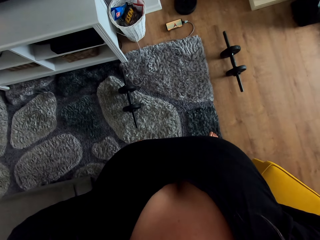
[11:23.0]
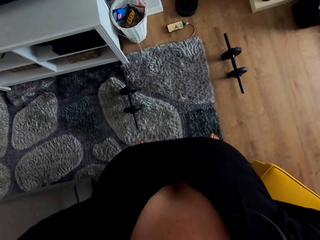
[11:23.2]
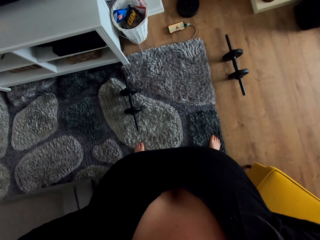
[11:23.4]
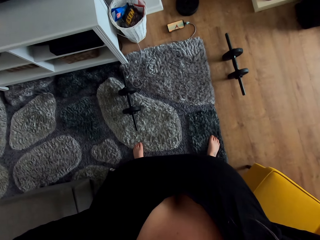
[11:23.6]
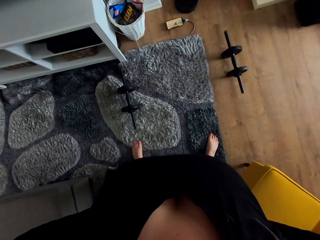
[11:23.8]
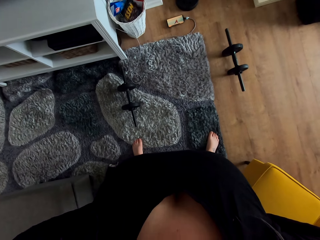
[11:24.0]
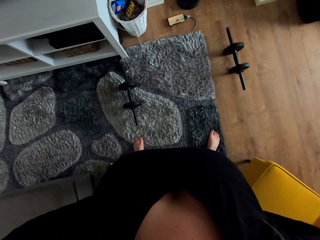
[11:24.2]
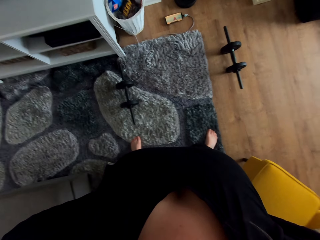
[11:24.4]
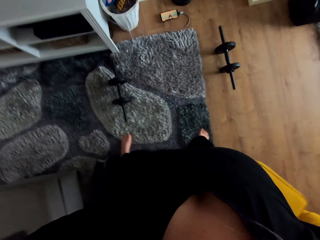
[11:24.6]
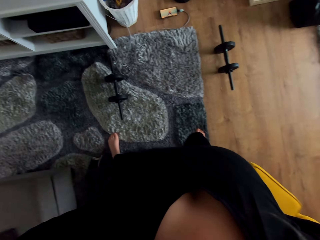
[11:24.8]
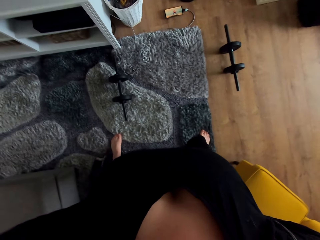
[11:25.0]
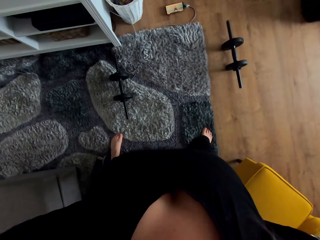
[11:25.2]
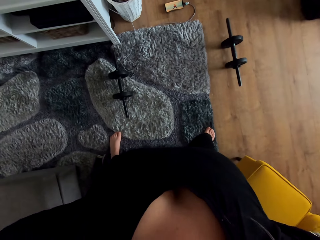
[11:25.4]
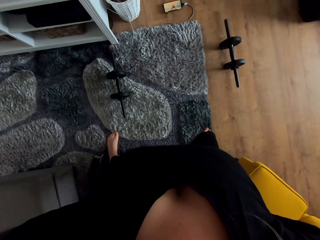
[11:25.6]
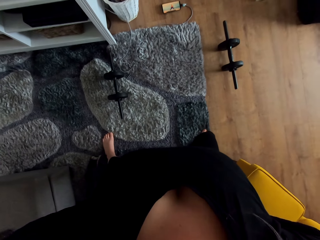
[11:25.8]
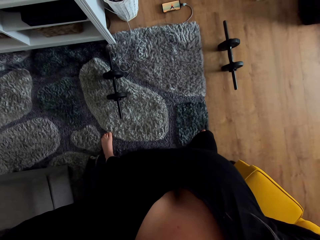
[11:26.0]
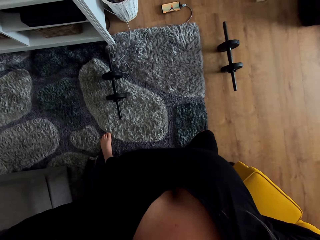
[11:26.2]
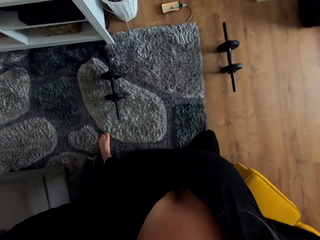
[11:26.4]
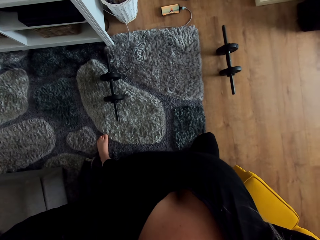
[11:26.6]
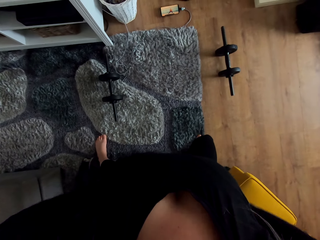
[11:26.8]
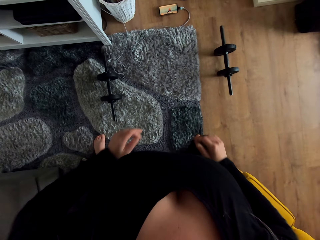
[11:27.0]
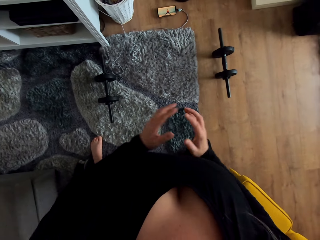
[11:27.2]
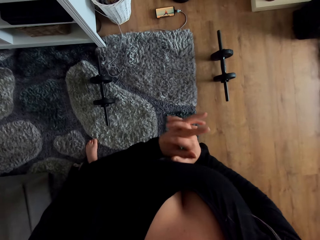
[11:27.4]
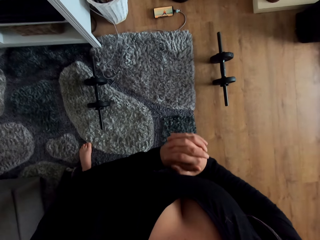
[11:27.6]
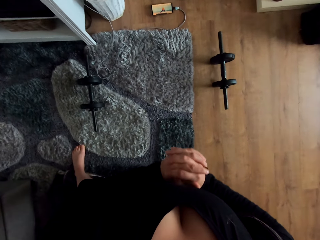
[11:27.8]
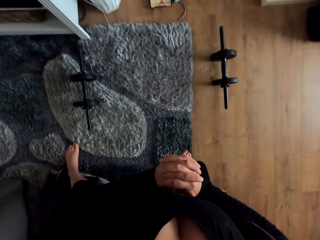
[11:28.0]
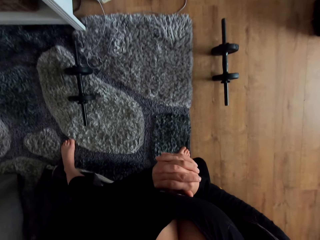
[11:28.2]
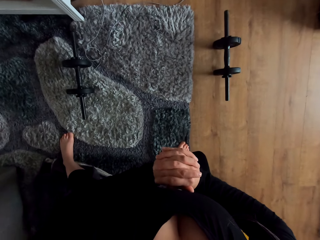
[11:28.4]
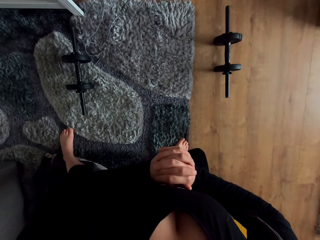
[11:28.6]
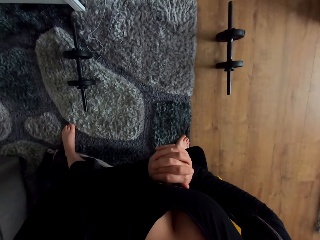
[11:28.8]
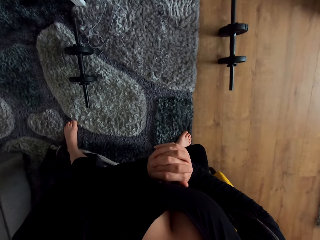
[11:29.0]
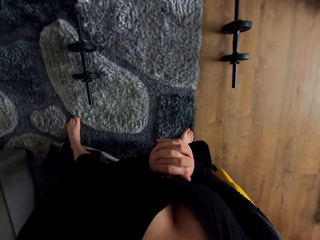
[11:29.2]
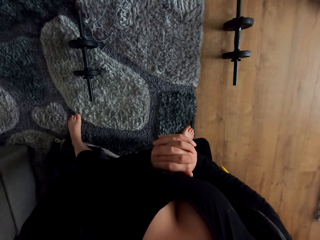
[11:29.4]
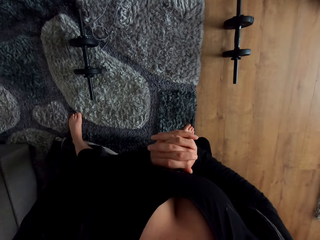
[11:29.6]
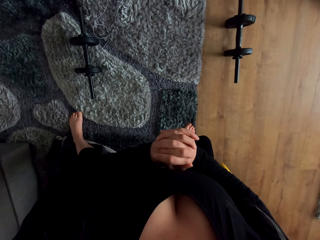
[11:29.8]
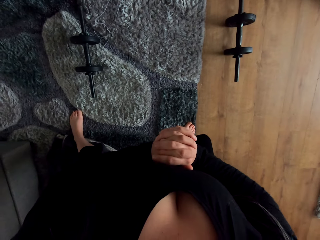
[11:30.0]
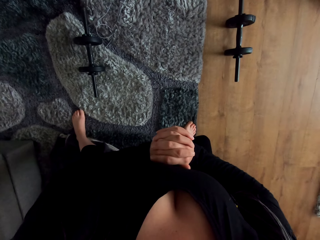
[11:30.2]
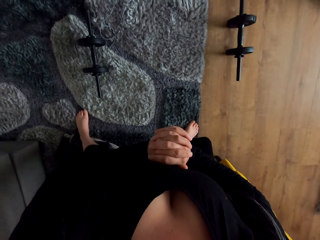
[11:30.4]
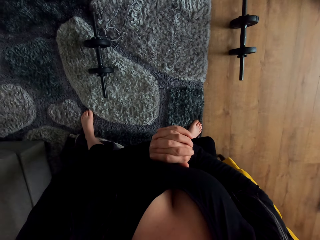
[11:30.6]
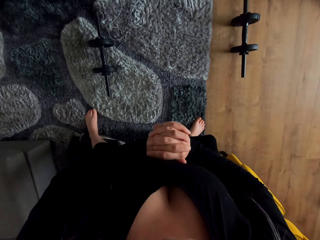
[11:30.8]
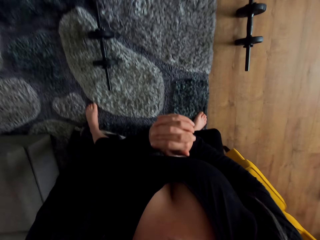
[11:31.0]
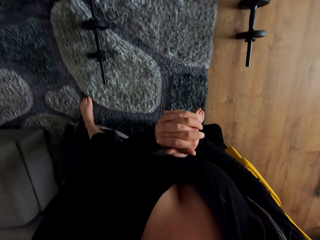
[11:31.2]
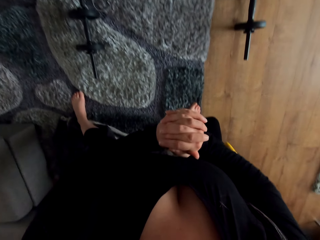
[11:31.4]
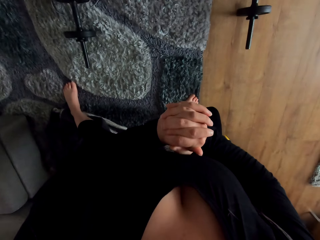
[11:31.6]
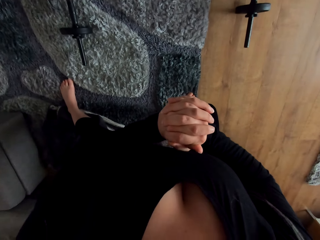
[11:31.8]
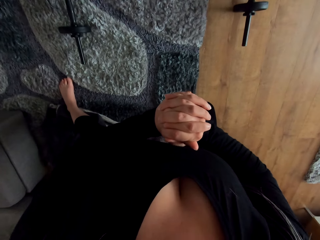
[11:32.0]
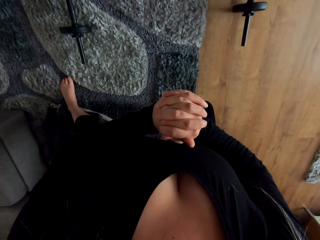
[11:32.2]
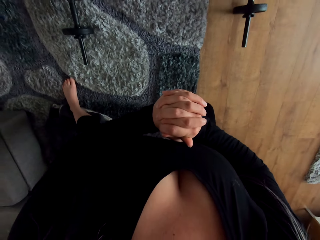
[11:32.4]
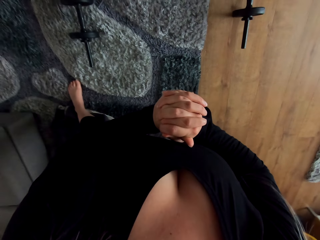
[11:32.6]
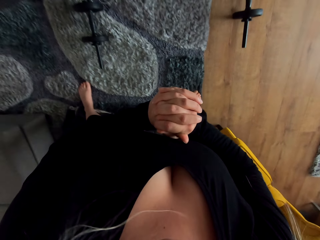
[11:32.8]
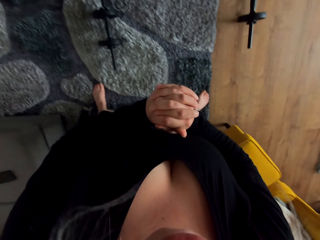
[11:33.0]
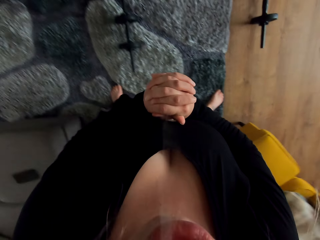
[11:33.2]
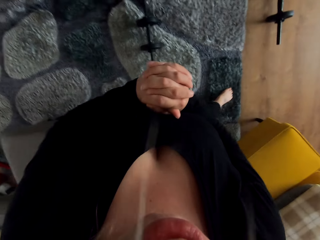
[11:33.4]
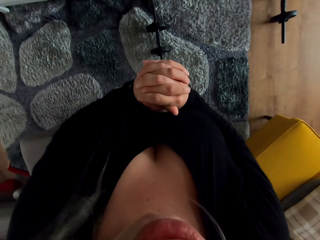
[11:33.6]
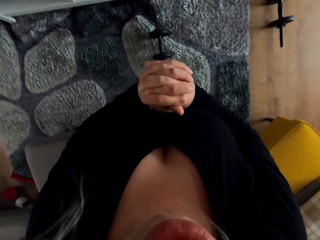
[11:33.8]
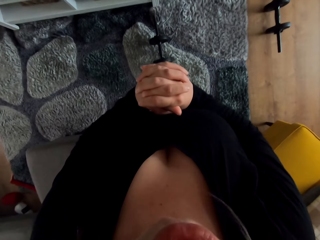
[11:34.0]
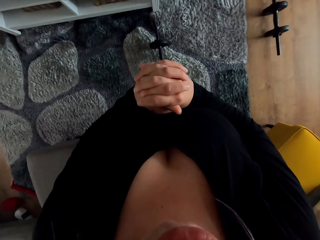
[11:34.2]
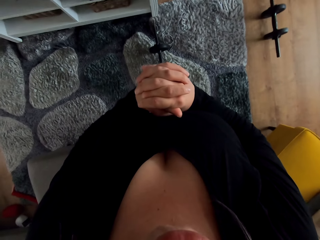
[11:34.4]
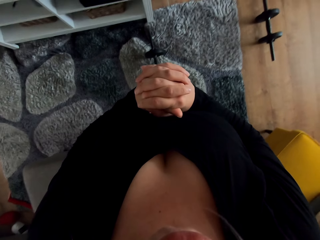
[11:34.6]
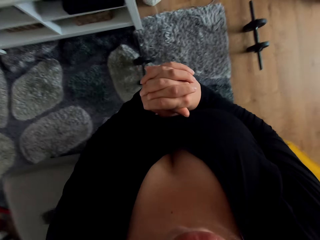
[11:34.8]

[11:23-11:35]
The camera wearer holds her hands together. She exercises in the room.

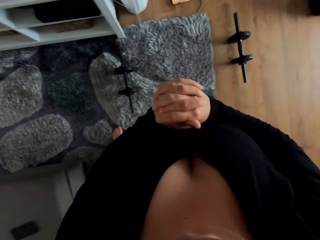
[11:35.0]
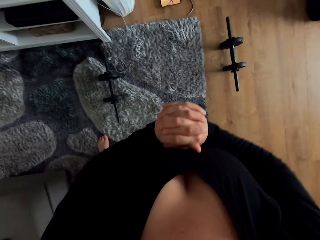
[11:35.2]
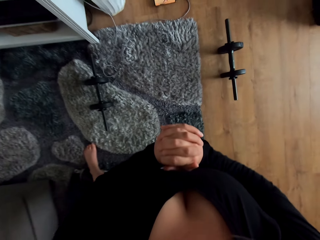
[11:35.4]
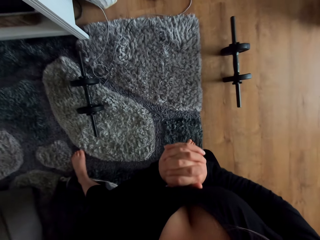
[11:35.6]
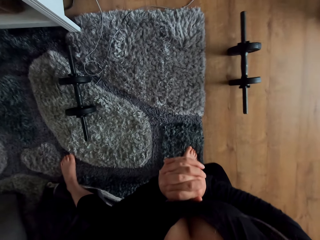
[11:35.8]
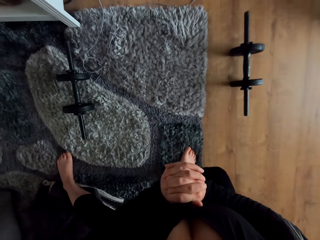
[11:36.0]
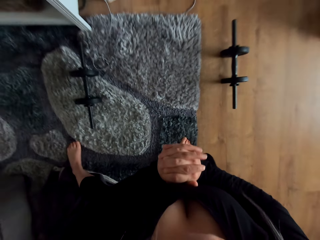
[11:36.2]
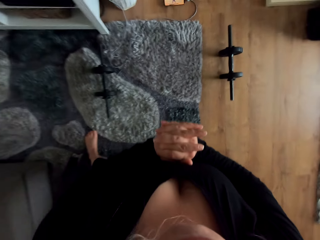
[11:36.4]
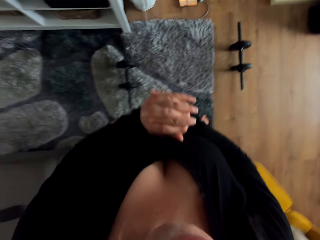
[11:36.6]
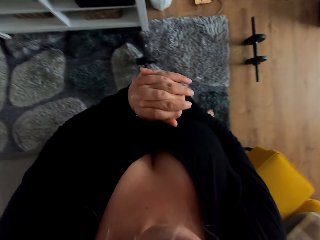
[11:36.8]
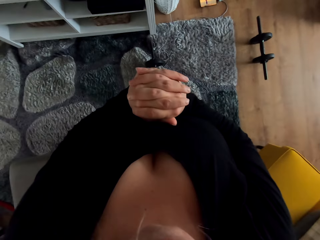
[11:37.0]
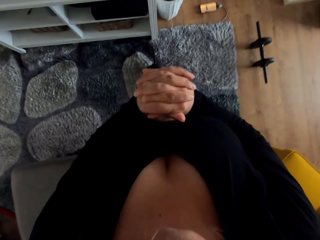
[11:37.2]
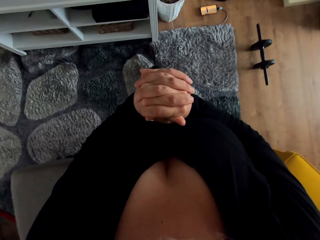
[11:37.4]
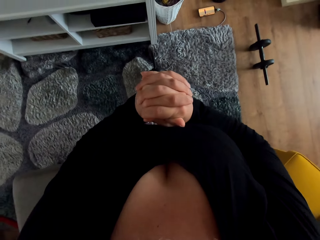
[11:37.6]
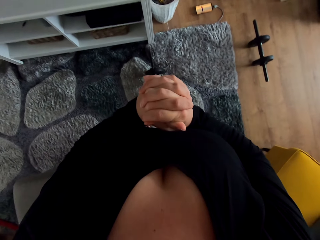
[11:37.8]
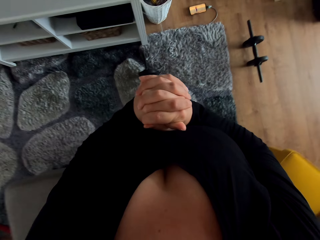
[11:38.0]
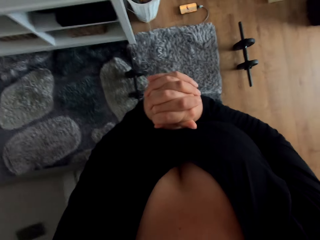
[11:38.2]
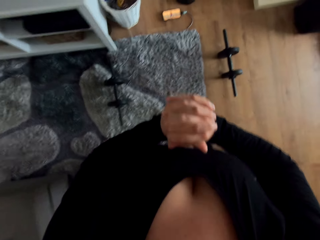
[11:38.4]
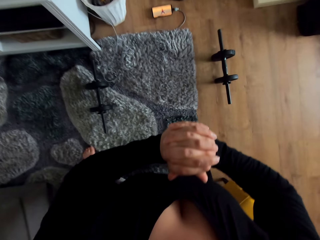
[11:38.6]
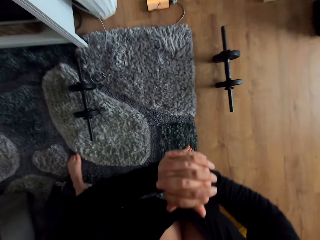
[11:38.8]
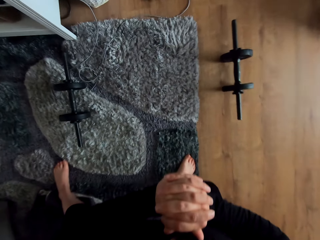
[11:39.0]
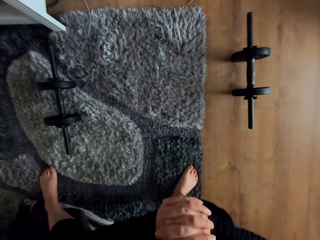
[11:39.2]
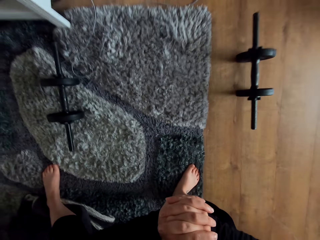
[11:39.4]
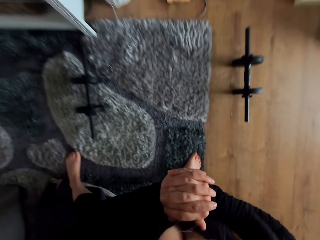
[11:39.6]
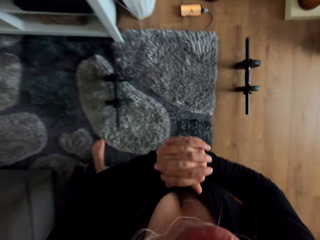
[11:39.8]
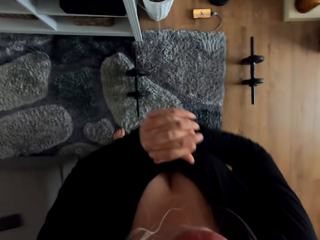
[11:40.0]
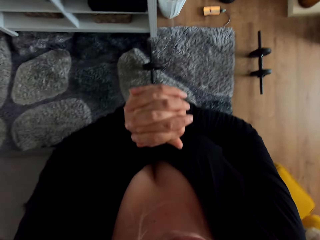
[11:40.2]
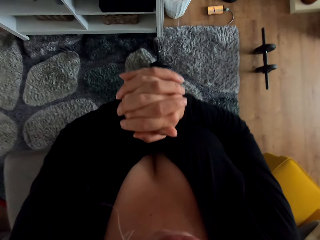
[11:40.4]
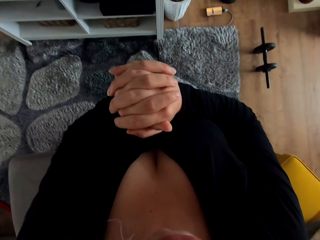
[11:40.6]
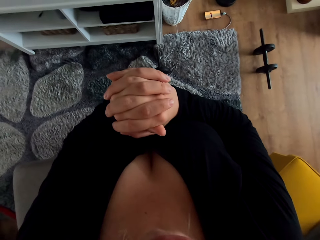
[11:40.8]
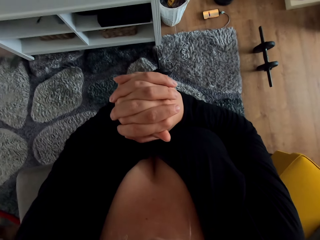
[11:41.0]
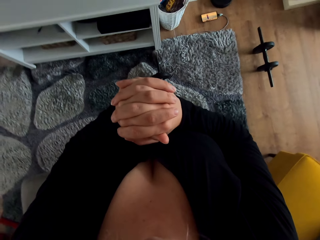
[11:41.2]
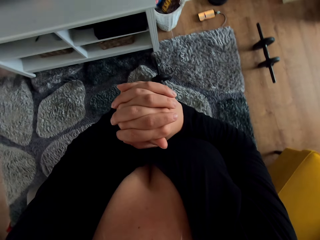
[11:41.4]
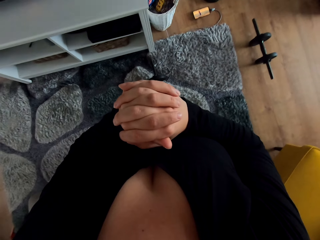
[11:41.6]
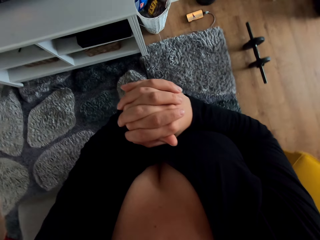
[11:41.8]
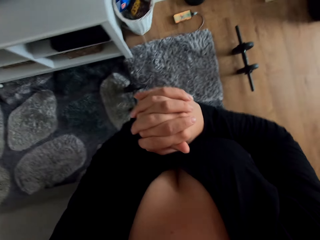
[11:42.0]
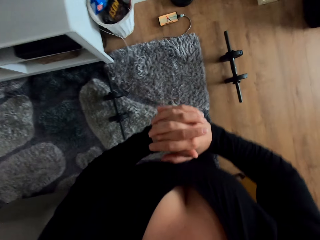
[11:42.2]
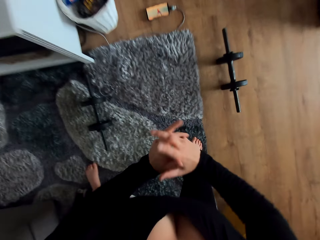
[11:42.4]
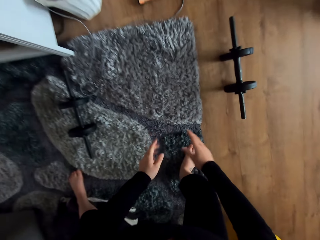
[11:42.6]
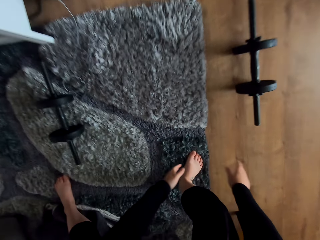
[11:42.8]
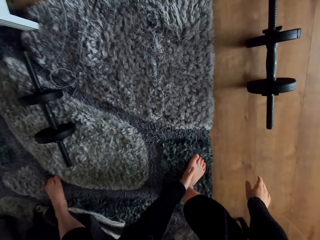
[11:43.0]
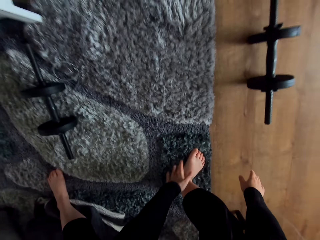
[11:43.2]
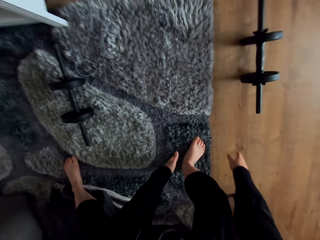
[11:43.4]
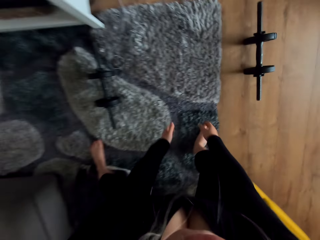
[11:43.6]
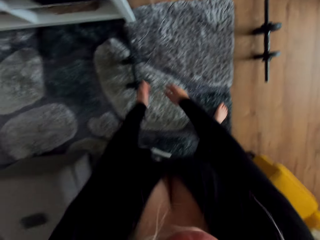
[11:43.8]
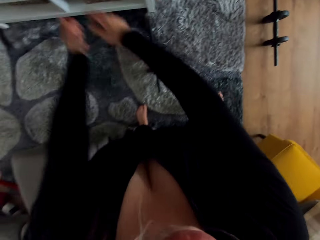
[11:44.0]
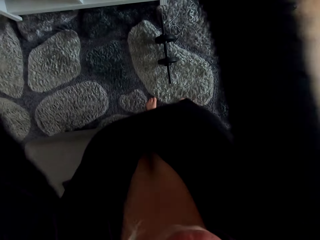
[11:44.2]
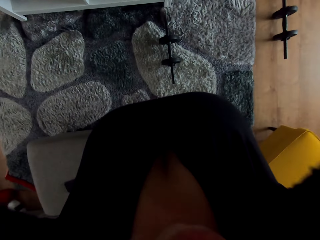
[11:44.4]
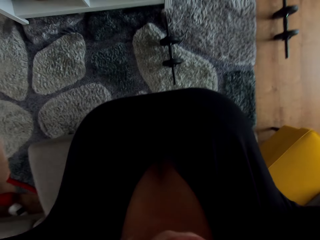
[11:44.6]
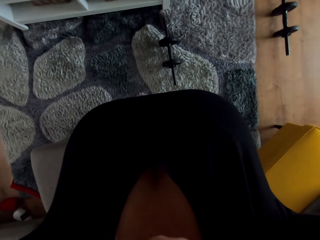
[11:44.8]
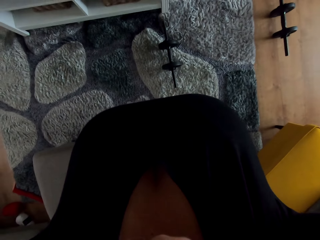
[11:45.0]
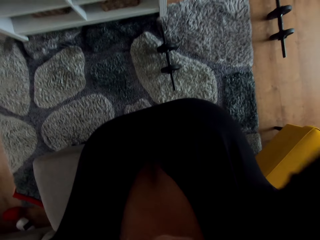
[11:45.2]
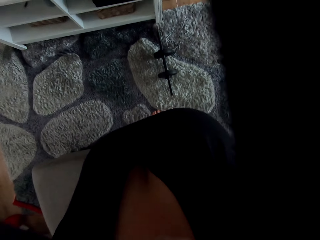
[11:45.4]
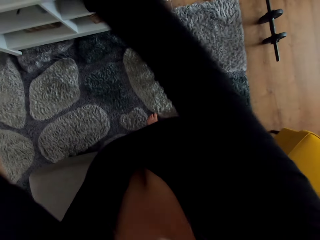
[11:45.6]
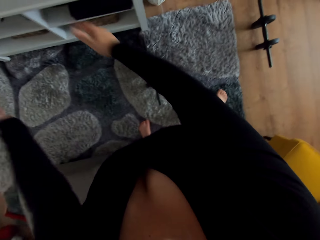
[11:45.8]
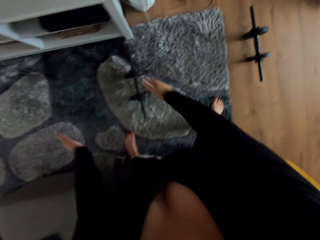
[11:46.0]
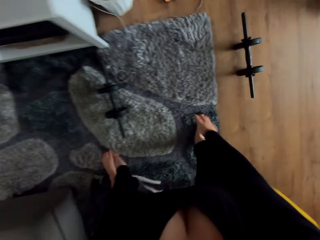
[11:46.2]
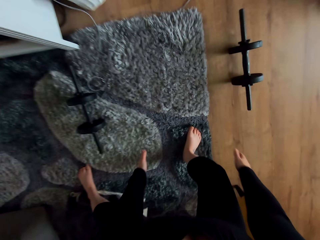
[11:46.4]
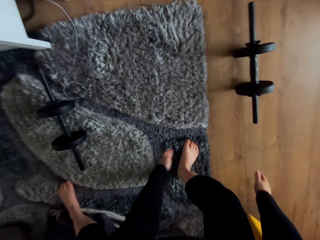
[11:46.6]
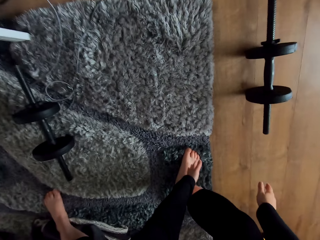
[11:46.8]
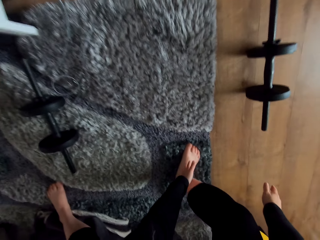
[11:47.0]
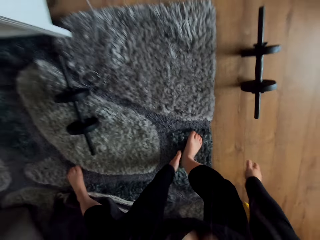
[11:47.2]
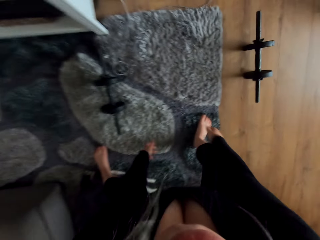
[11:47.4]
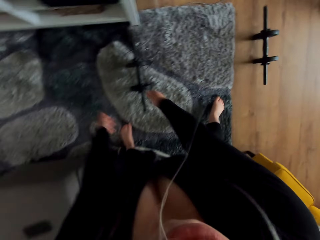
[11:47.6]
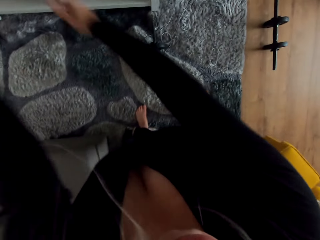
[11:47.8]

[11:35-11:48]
The camera wearer swings her hands.
